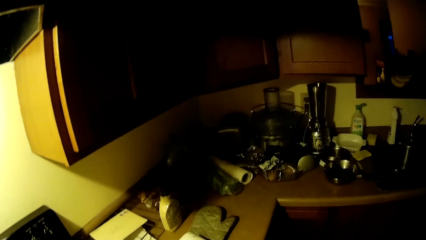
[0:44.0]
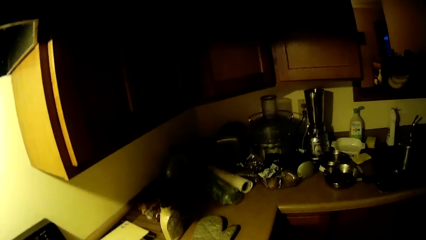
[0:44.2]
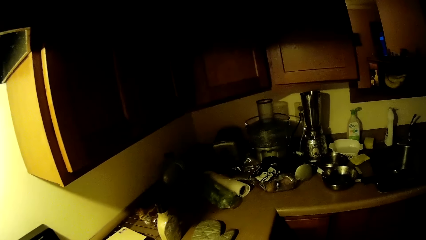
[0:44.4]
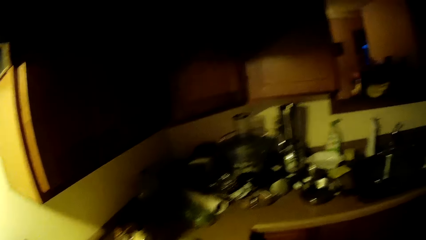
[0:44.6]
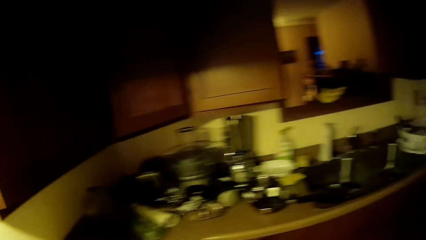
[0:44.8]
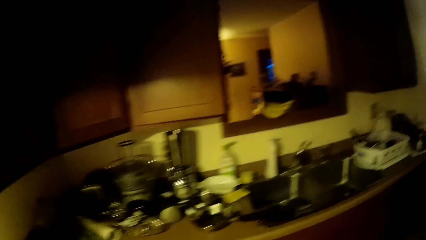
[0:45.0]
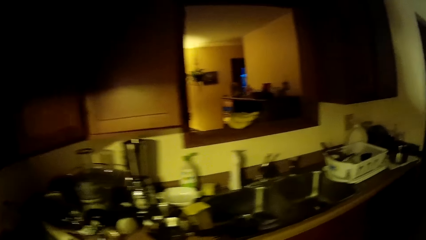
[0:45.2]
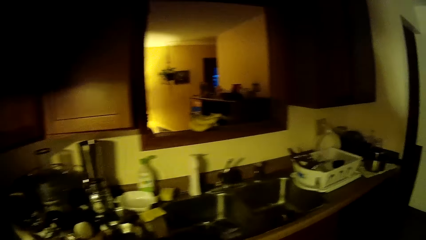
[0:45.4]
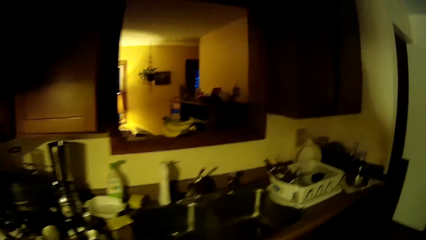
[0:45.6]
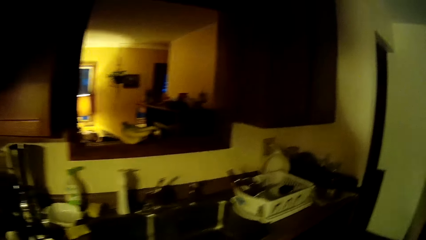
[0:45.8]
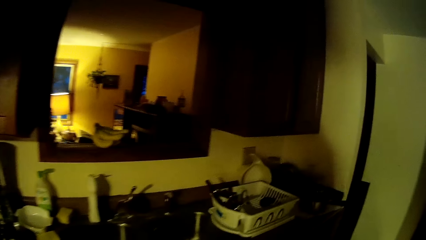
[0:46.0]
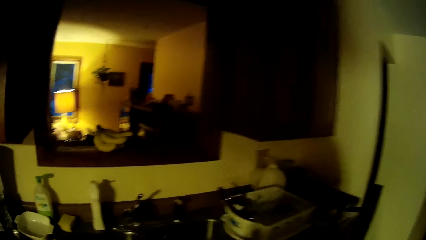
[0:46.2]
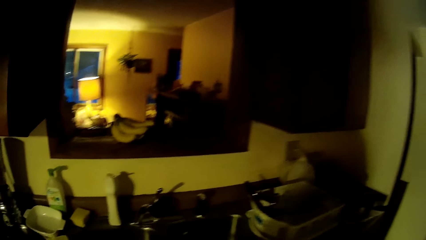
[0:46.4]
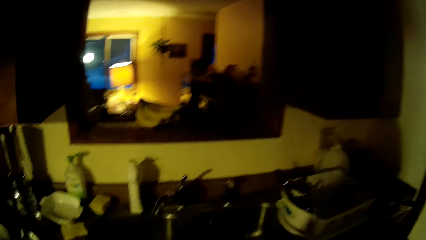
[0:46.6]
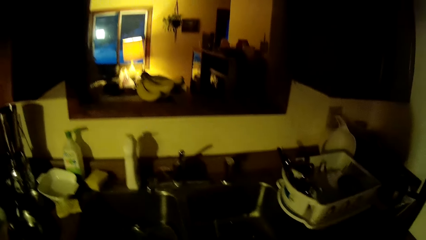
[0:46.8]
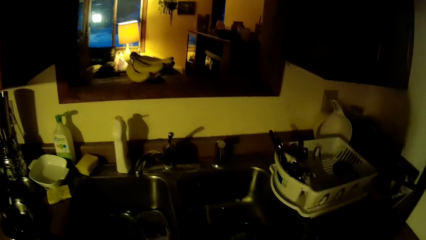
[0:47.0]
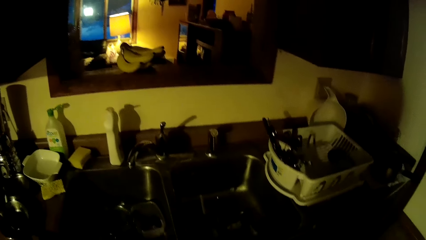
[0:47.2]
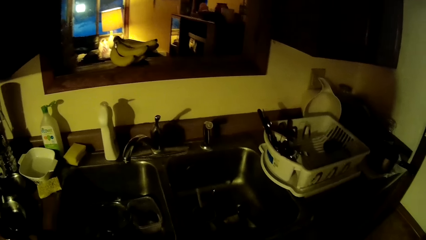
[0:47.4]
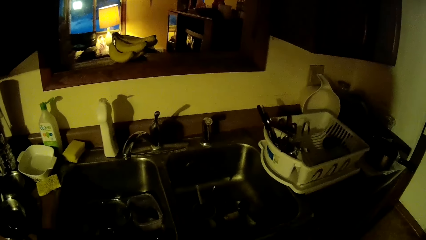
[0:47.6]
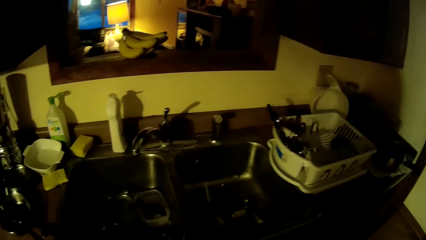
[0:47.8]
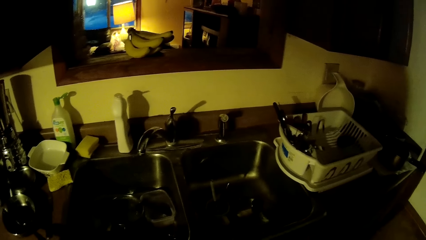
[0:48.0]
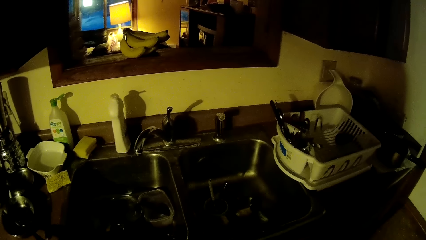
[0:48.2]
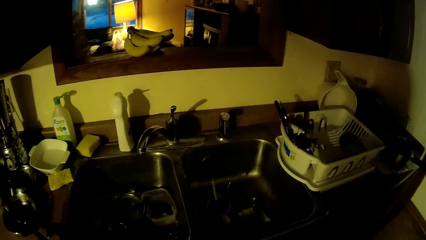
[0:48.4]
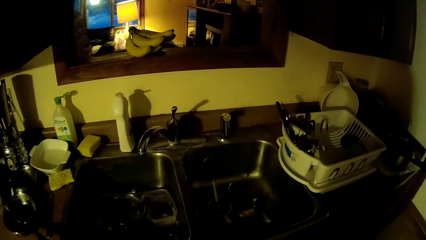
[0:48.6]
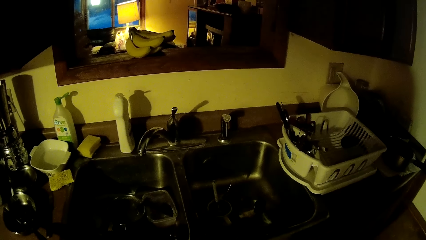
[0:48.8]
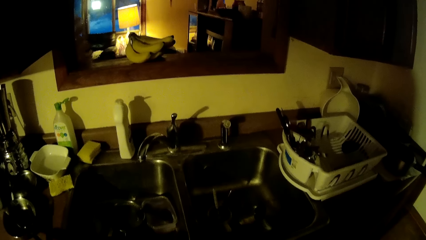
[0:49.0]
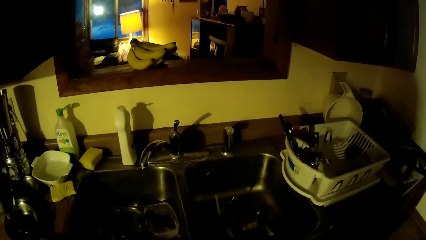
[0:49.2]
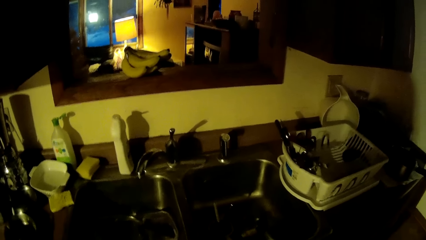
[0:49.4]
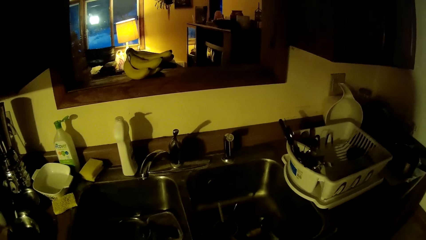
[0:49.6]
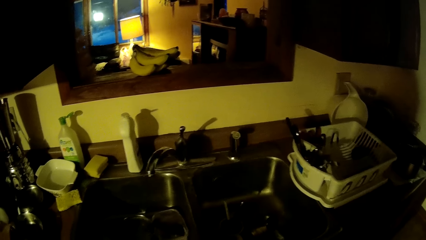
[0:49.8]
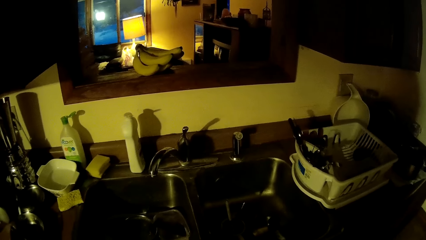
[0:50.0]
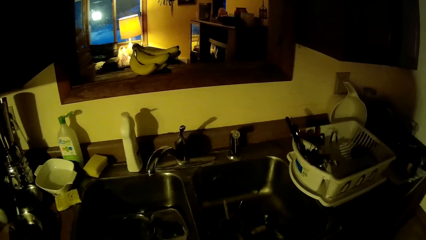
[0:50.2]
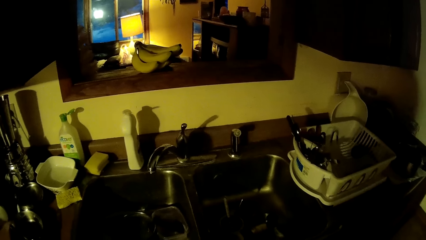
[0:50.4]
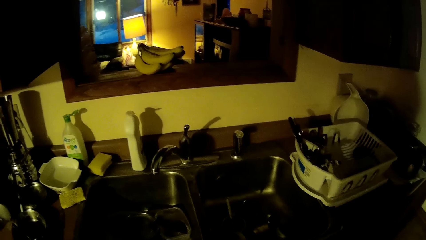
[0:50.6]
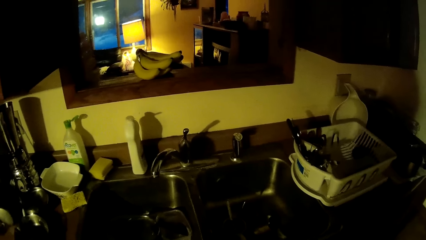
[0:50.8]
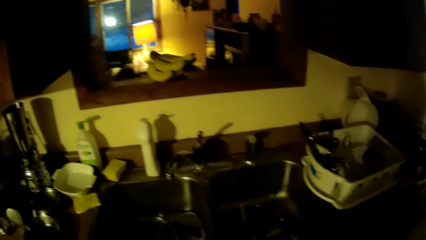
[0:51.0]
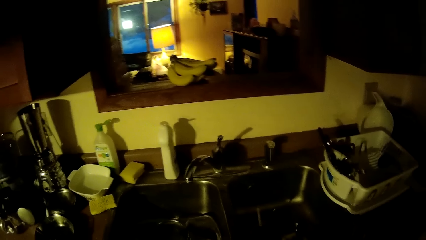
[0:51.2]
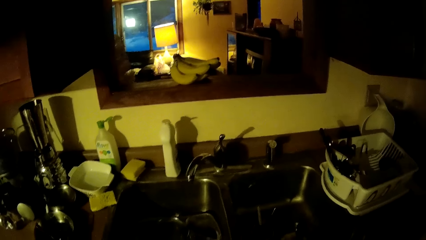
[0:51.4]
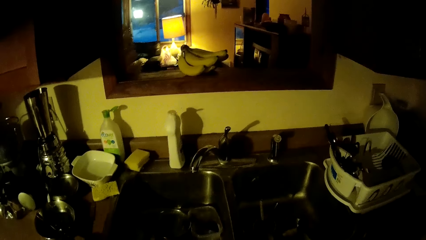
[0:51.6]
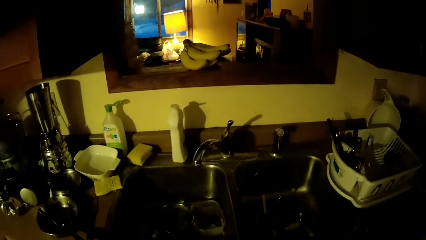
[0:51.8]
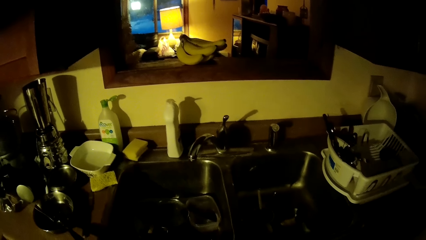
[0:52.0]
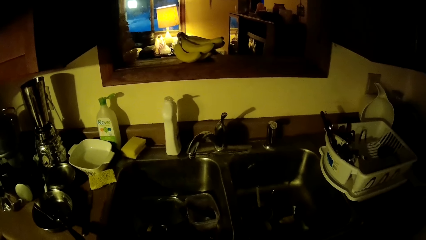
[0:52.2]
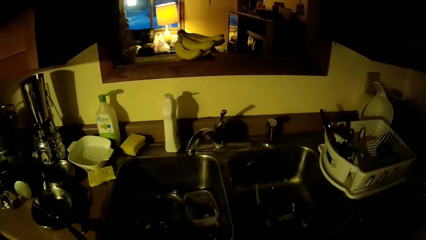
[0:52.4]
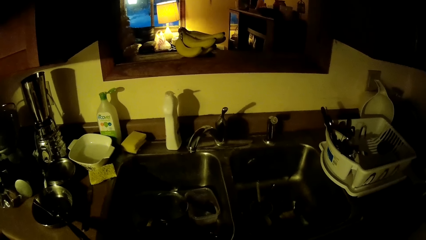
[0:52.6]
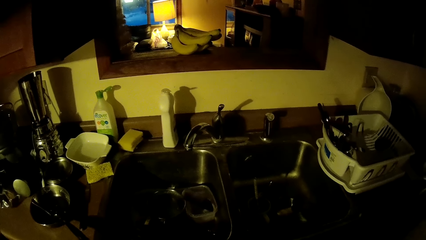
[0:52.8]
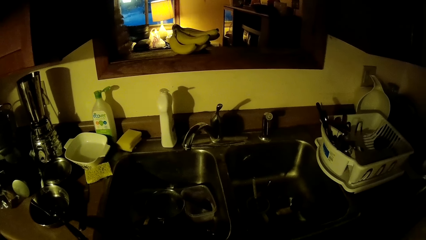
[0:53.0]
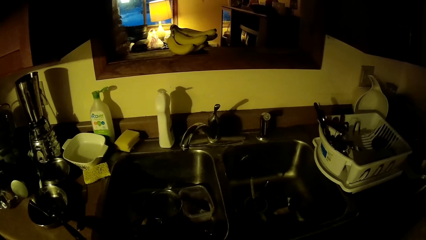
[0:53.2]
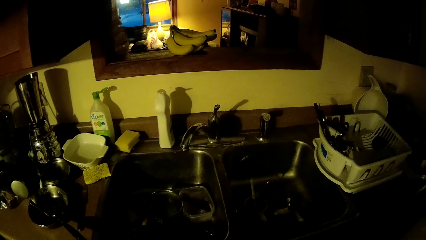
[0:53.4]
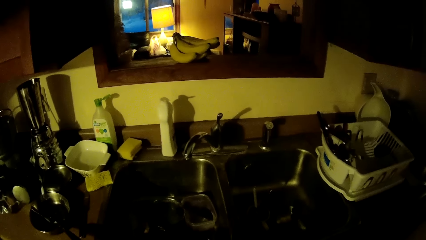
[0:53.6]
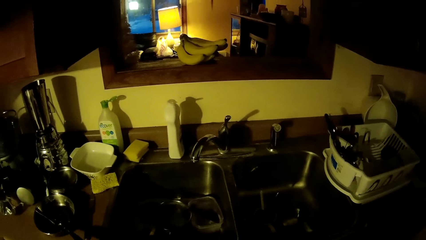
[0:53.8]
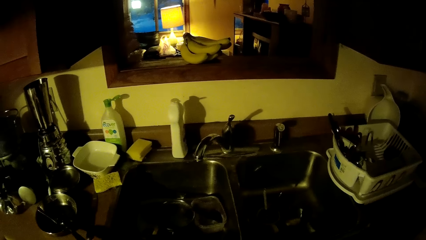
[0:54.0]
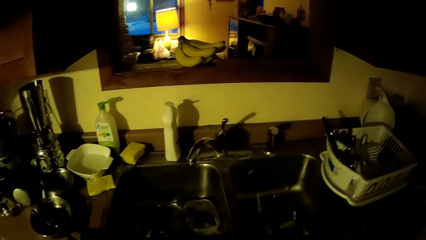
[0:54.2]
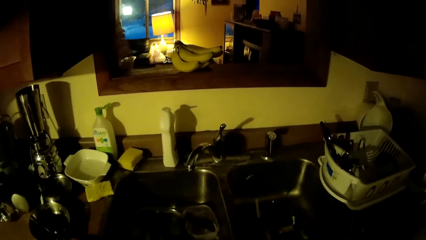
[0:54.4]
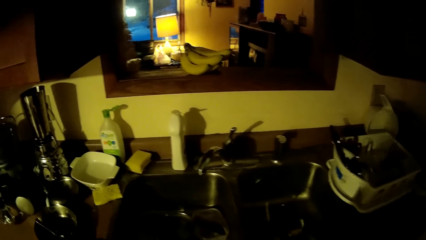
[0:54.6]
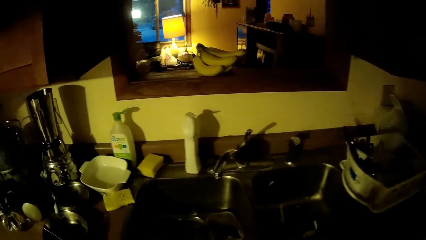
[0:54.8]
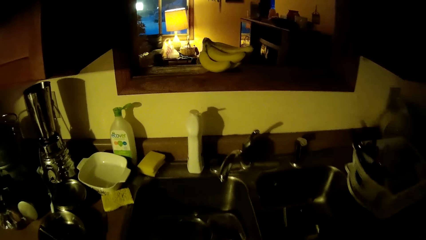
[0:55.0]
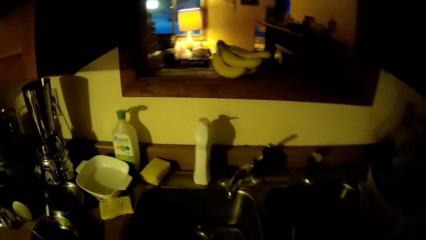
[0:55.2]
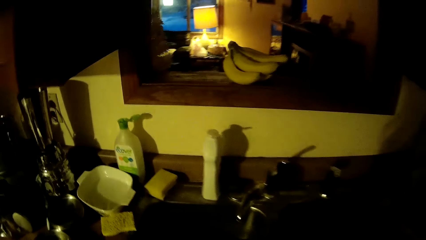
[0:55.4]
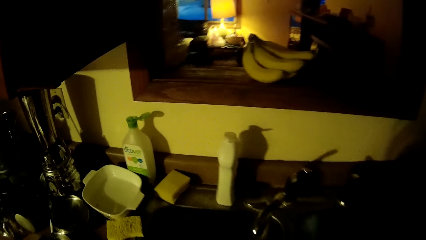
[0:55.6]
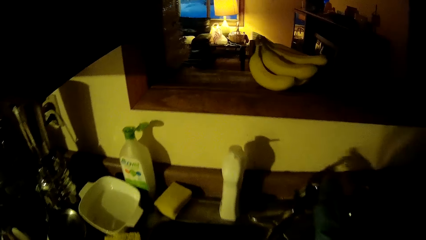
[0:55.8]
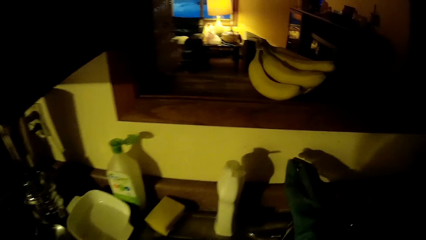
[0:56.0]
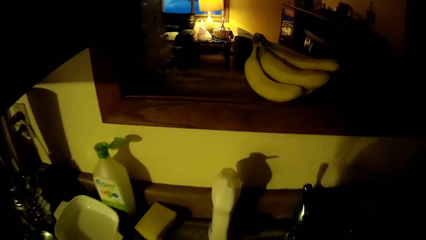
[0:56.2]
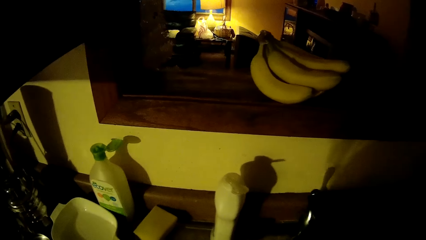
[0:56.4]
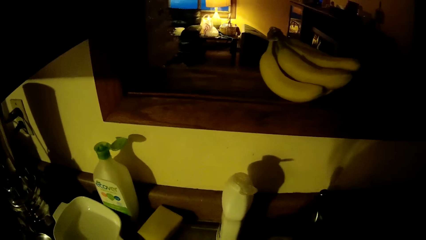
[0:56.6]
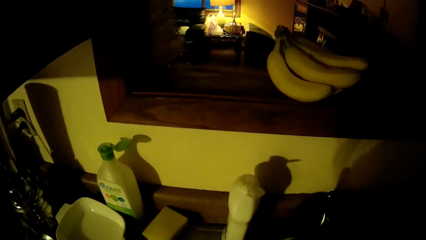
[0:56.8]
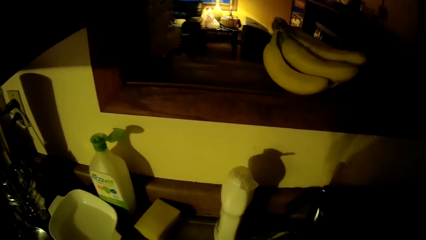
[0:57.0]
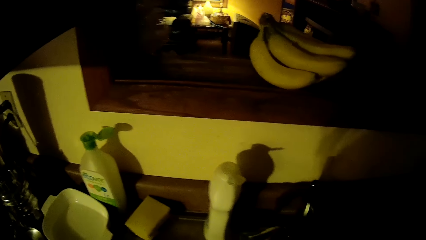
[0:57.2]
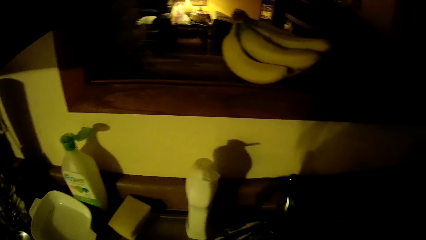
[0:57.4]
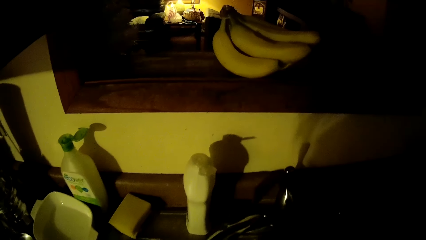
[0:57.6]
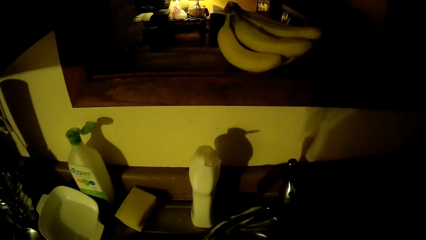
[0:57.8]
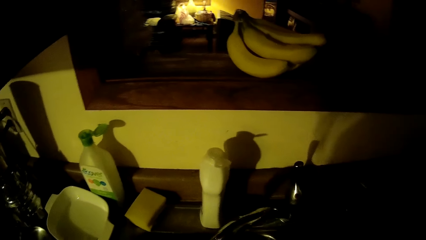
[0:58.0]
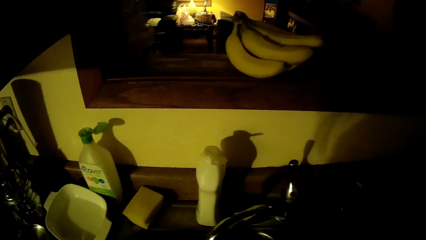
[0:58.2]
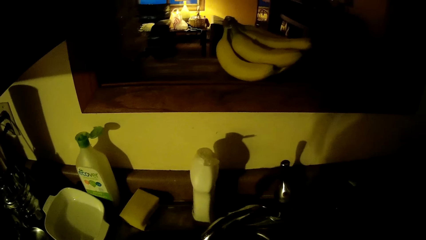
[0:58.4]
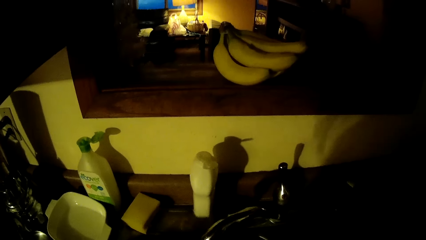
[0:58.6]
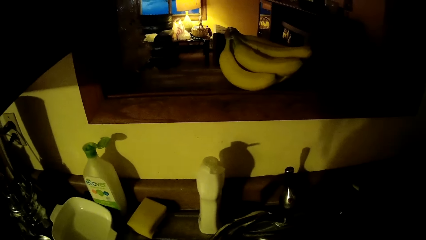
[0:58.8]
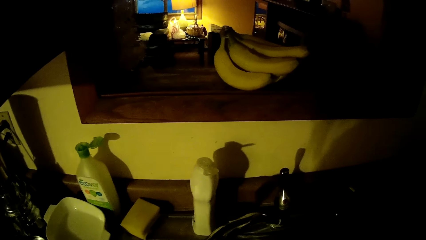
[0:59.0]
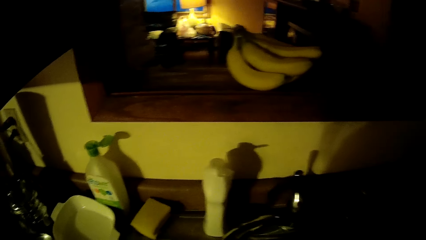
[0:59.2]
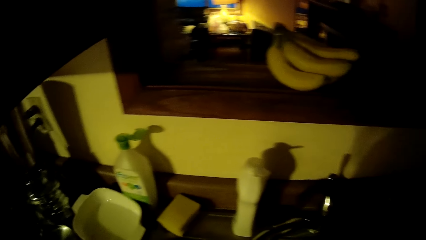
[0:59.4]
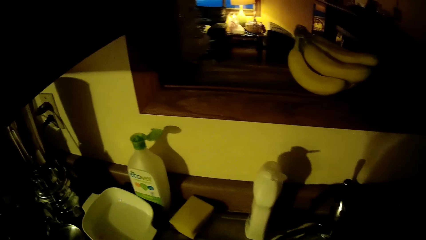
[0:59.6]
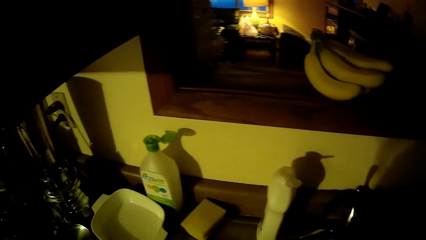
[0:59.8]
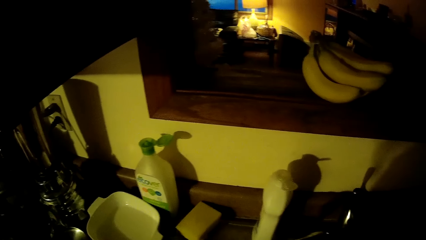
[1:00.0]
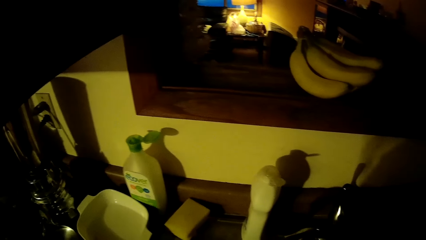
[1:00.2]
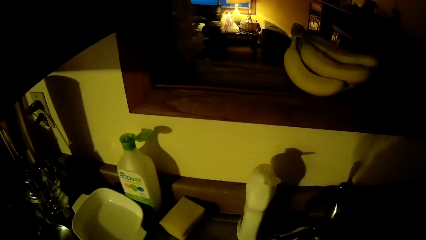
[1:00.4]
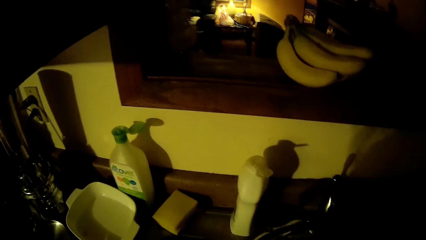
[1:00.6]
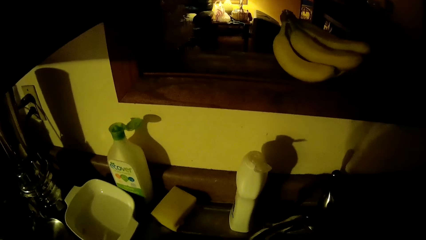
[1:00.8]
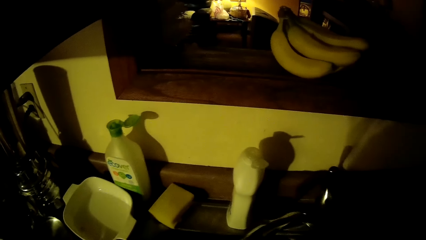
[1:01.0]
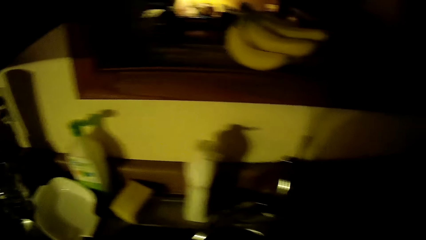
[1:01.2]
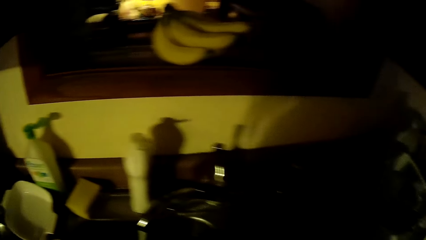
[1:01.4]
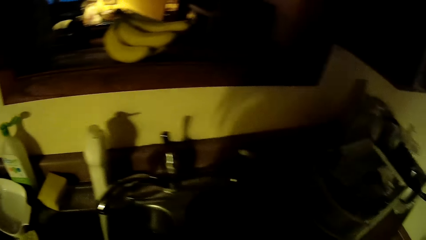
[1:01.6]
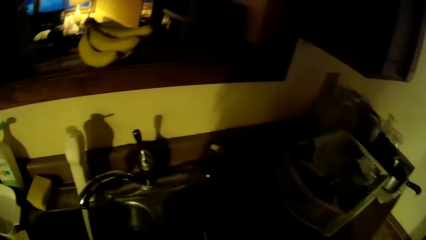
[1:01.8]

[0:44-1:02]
The camera wearer moves towards the sink. He turns the faucet on. He touches the sink tap with his hands.
